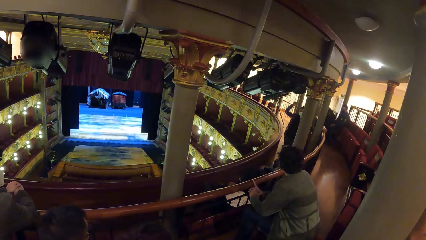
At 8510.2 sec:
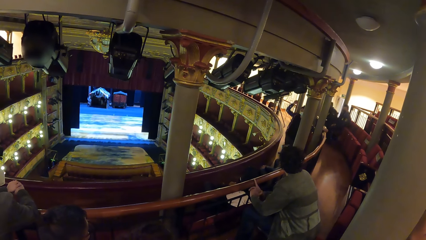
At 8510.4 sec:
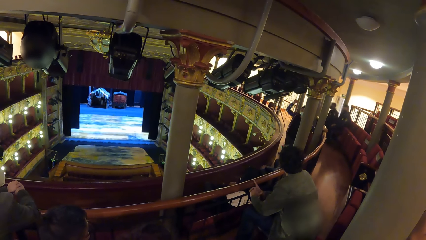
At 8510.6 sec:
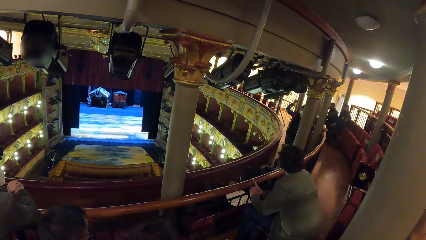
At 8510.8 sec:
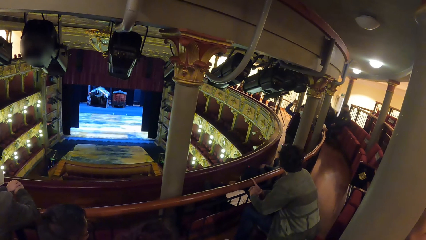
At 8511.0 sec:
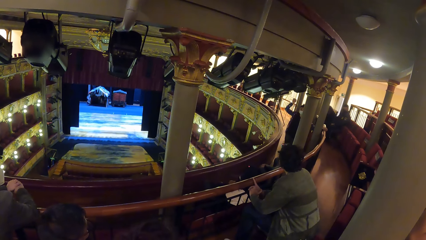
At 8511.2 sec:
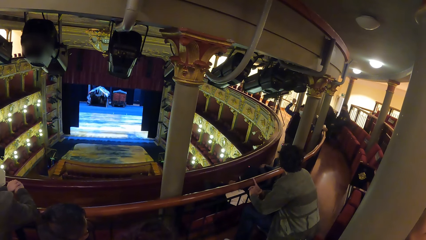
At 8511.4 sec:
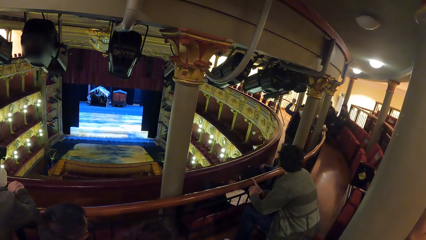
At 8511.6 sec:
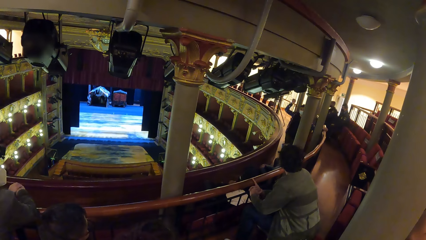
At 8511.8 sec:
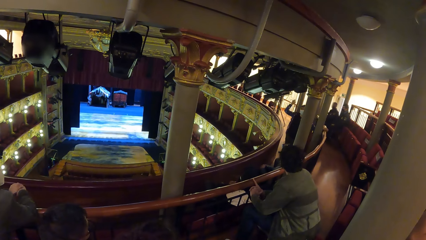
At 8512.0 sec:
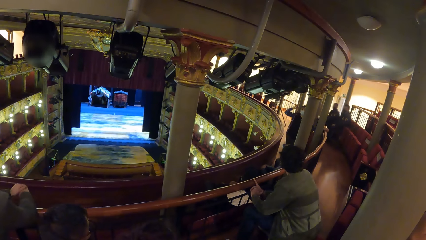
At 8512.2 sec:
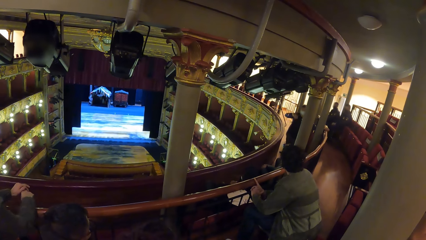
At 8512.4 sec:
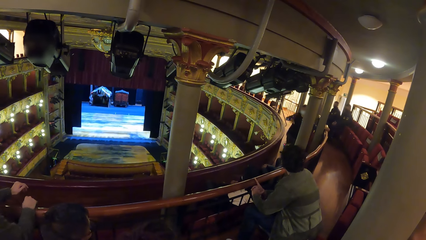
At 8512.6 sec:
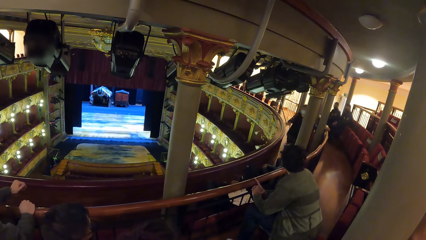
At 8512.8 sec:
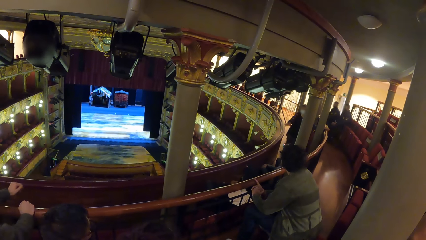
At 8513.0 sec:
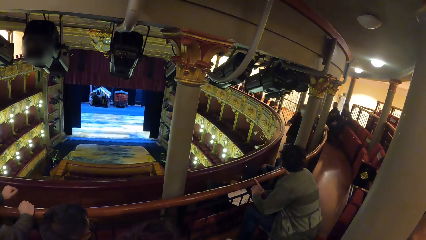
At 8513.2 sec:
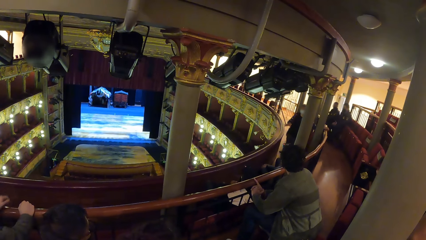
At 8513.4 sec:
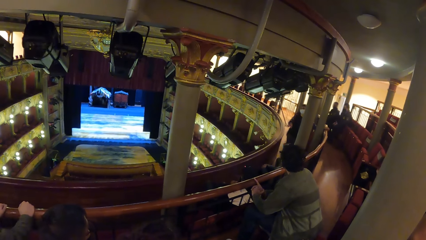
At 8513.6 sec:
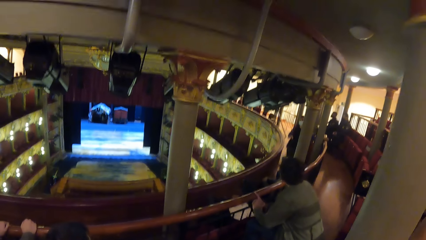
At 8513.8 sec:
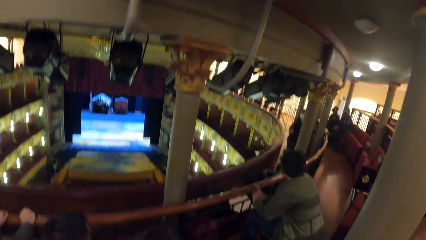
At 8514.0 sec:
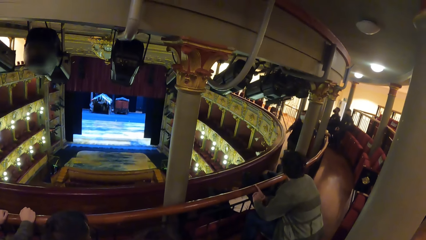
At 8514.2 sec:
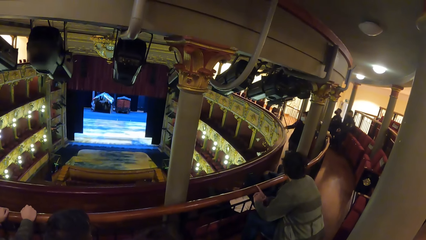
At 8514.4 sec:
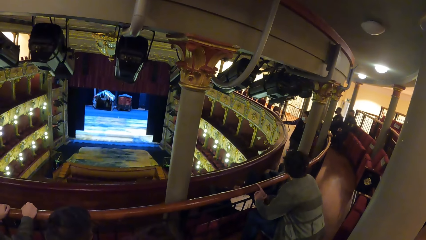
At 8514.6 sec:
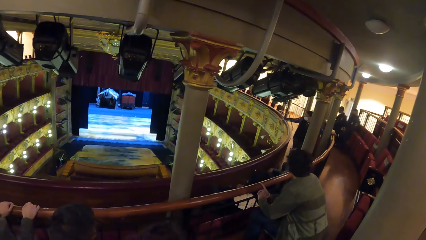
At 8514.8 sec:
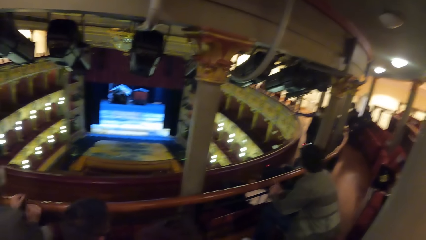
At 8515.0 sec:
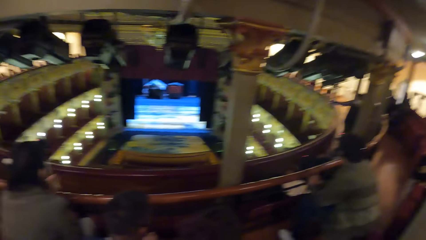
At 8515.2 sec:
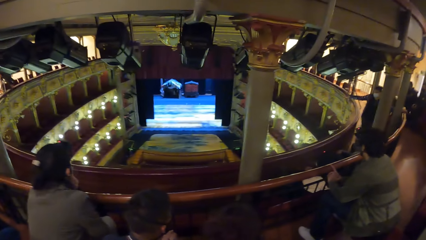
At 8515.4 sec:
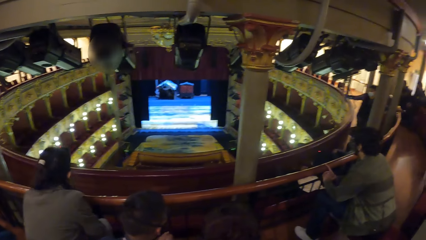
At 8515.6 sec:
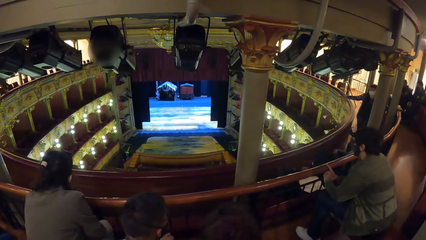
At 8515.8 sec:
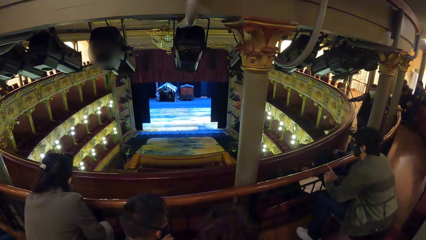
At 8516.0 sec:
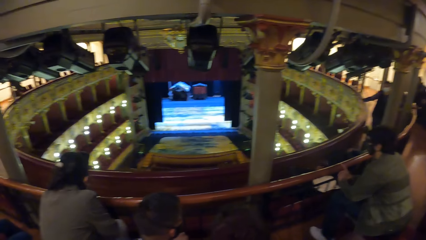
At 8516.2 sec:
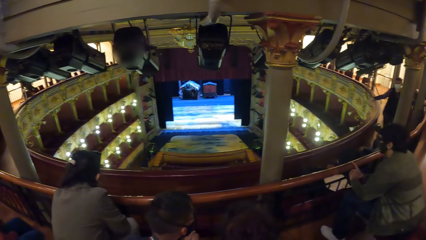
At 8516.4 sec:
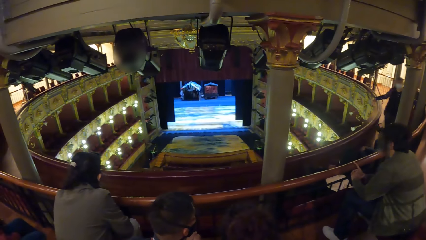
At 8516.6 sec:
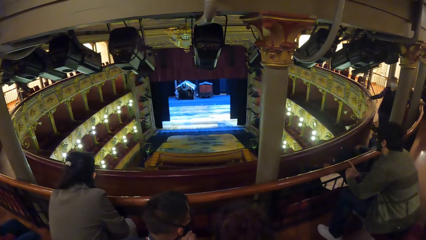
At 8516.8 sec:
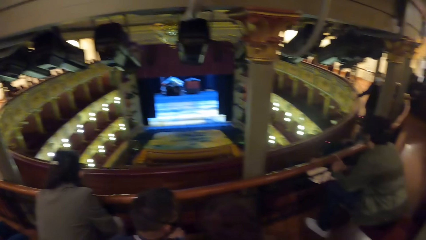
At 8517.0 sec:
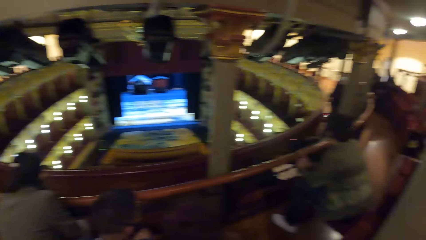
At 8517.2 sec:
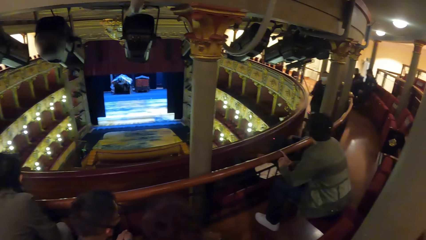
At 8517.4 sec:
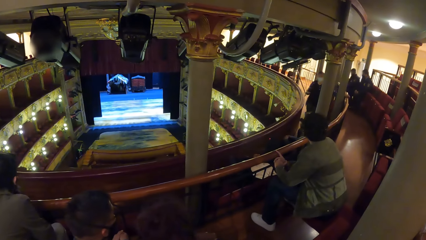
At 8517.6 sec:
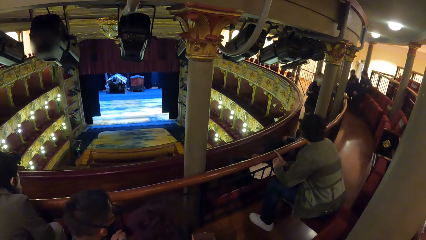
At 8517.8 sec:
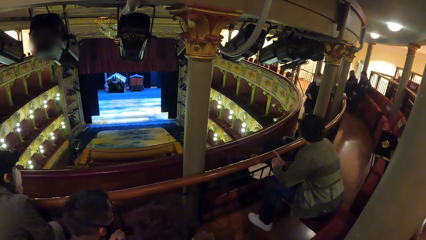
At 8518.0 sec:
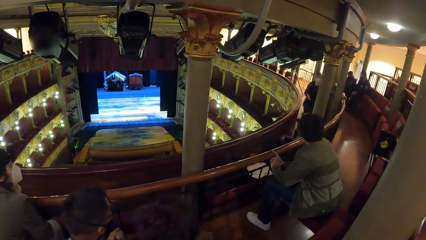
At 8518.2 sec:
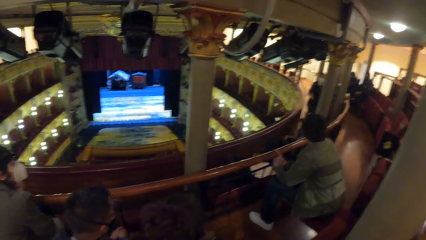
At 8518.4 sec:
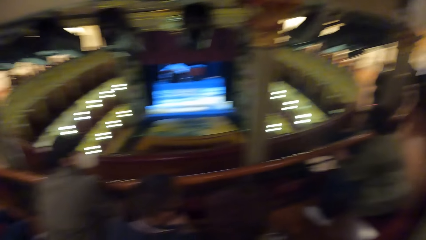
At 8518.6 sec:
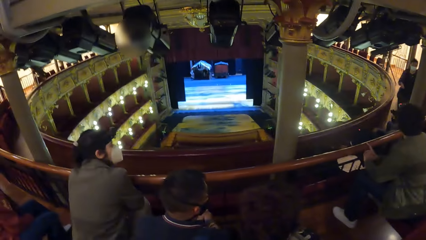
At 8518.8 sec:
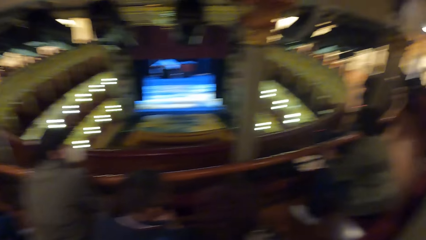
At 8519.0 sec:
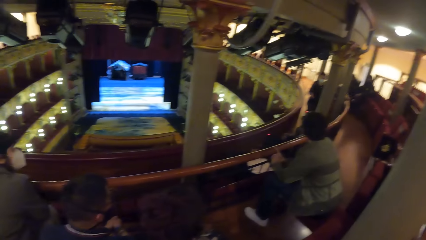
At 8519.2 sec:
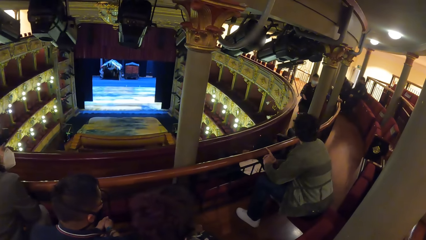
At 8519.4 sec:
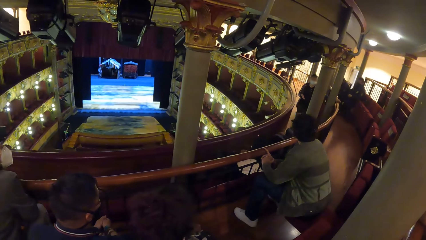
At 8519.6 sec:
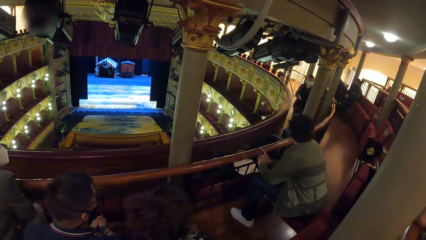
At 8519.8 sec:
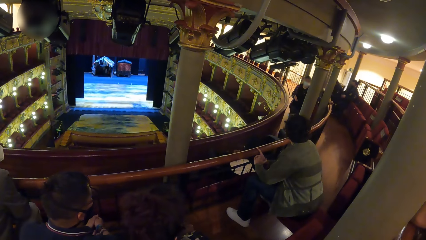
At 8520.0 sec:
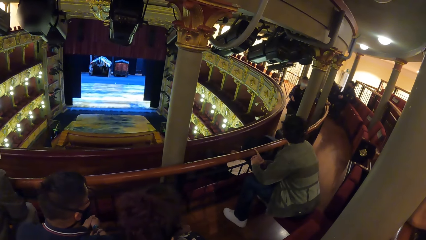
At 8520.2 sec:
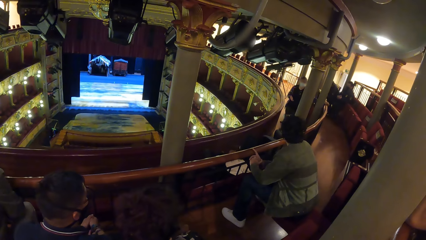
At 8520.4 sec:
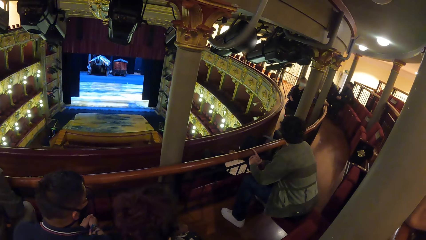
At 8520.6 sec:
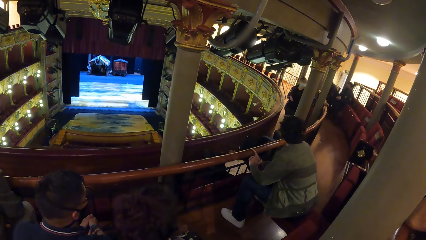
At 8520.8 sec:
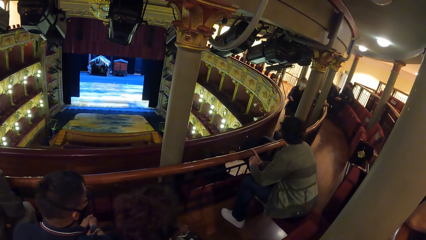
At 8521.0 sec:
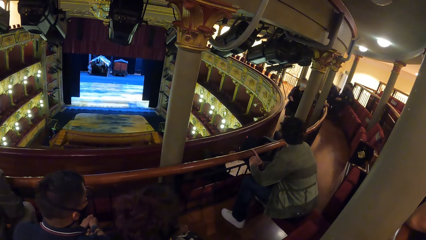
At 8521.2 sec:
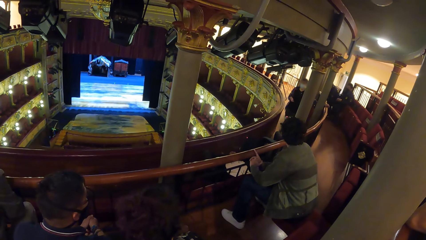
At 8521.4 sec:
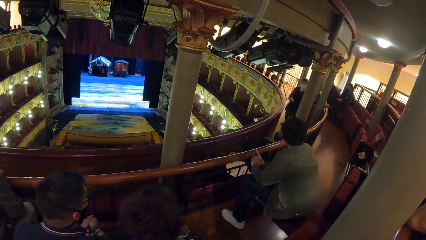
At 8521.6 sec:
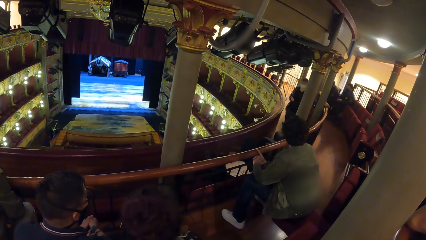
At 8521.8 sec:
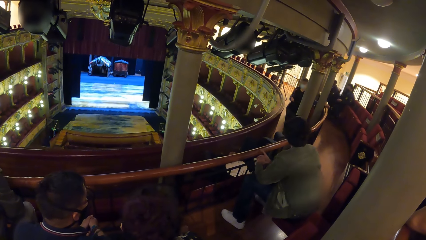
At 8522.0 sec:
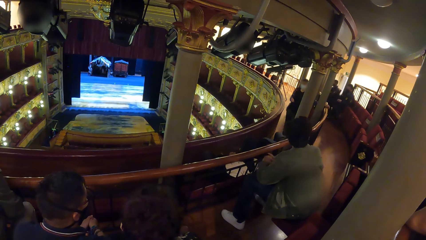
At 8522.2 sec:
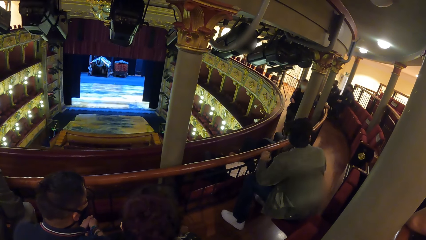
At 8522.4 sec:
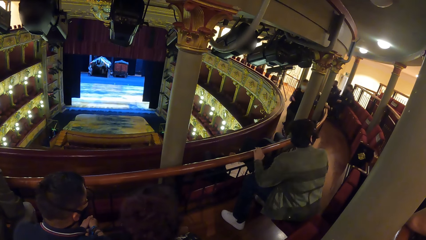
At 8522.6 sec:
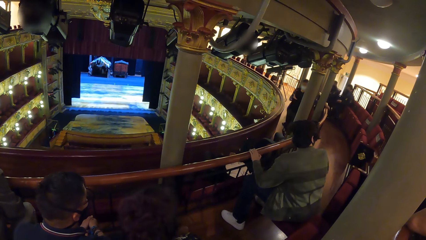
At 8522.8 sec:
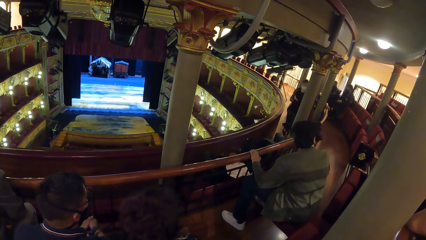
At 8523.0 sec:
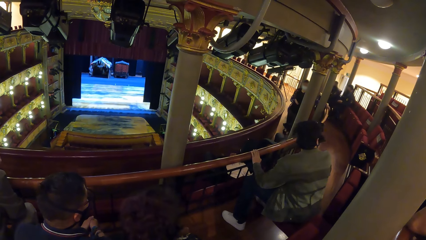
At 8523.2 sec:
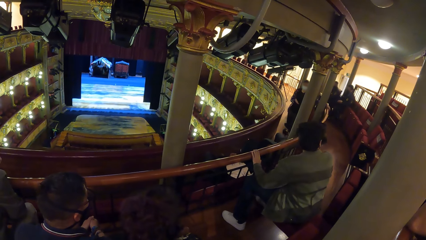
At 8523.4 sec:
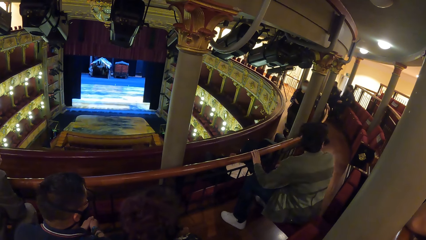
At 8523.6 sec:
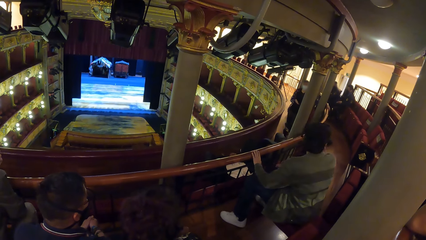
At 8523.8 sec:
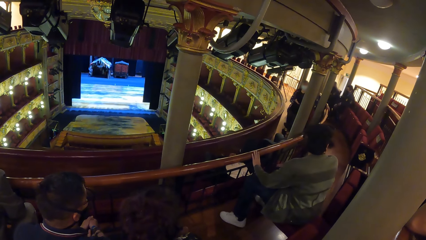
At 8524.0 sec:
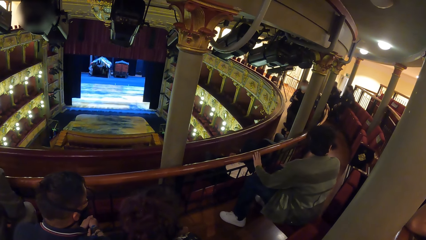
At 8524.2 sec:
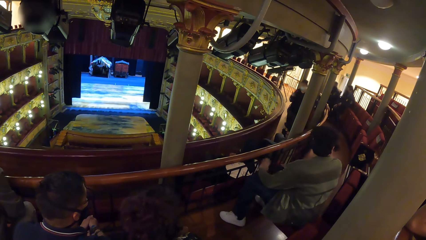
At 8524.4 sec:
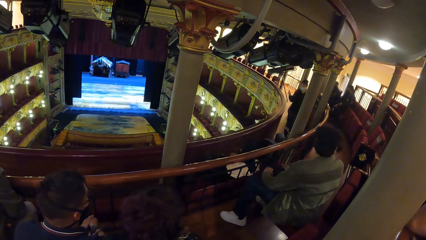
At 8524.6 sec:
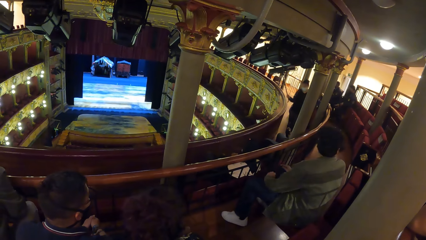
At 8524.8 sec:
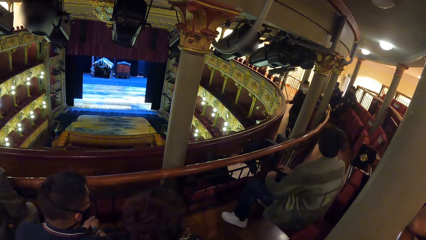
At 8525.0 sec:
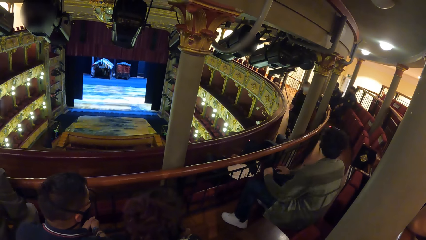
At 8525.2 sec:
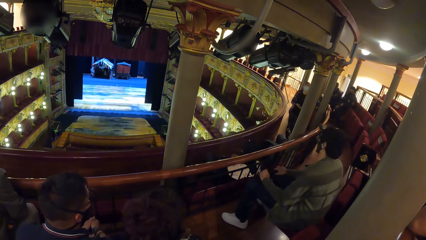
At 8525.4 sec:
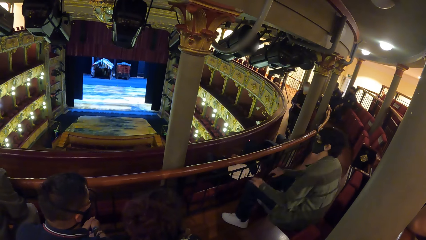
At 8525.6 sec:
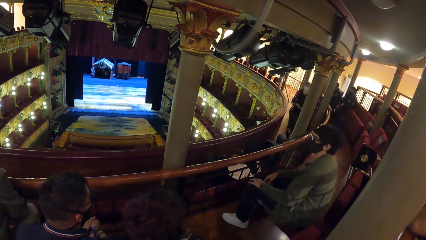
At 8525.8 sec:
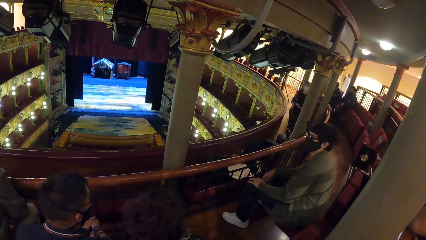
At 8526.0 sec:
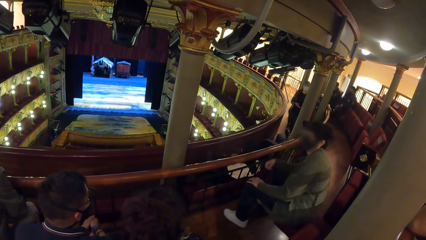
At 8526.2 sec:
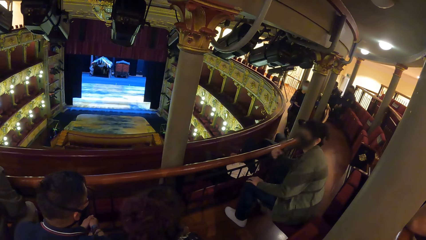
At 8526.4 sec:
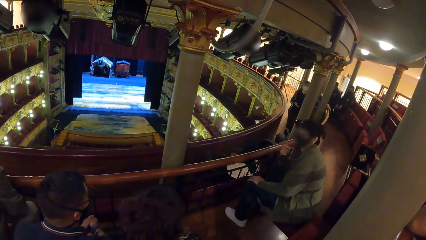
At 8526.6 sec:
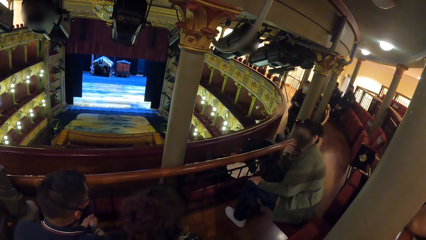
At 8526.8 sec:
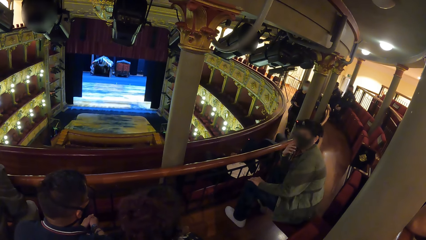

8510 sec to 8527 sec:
The man demonstrates to a group of people with his right hand. Another man sits on a chair. A woman removes both hands from the railing. A third man touches the railing with his left hand. The third man removes his left hand from the railing.
